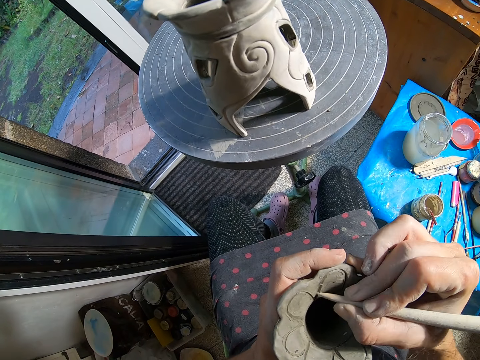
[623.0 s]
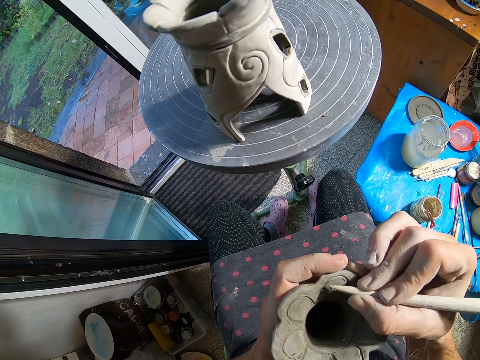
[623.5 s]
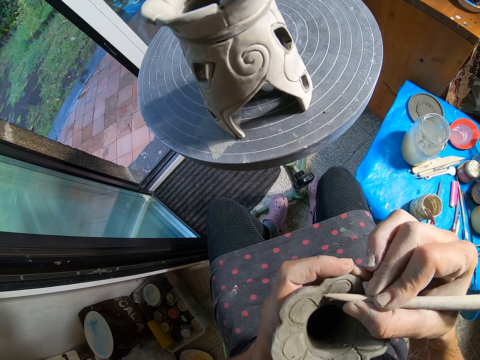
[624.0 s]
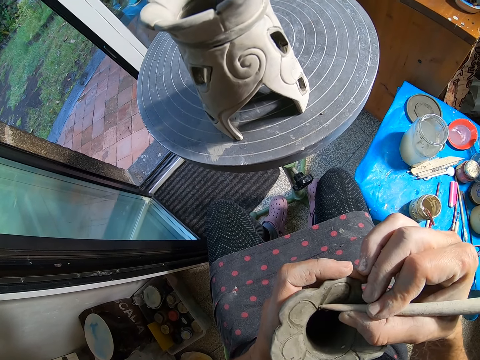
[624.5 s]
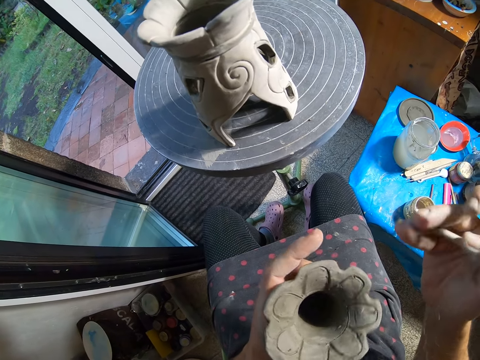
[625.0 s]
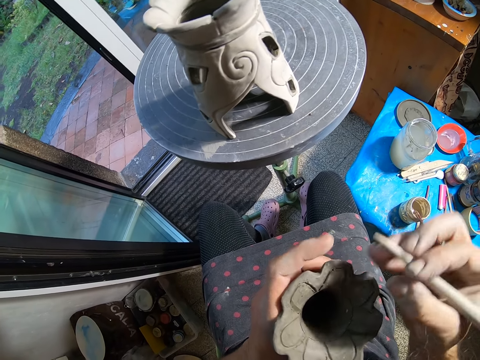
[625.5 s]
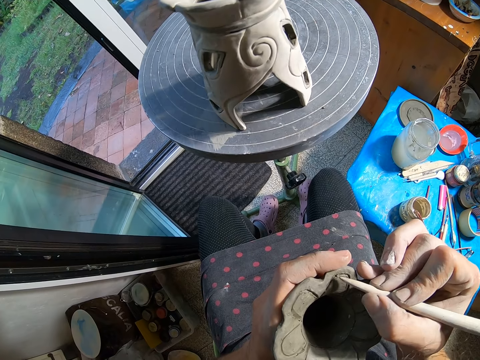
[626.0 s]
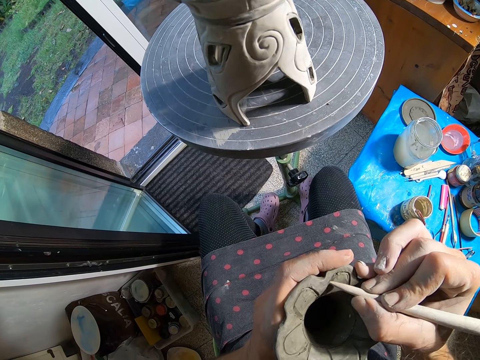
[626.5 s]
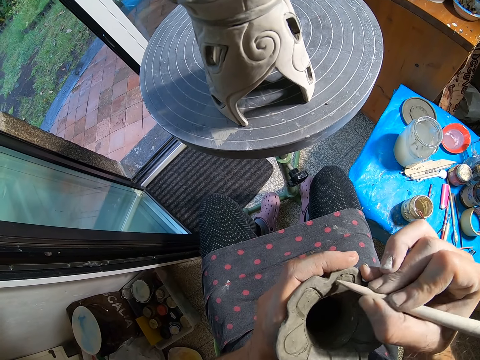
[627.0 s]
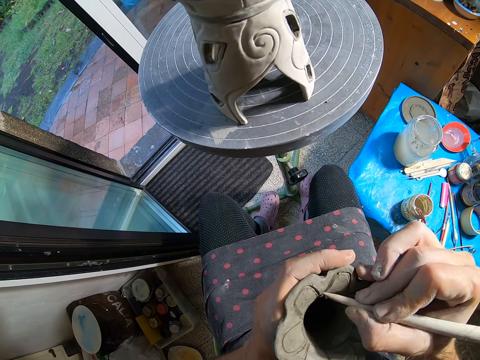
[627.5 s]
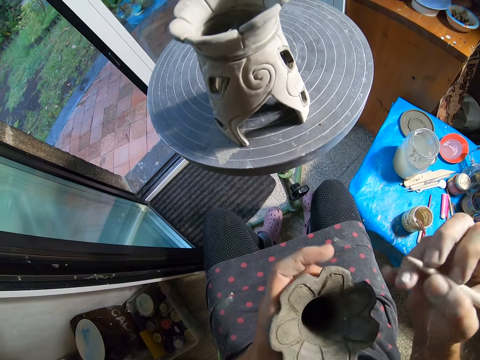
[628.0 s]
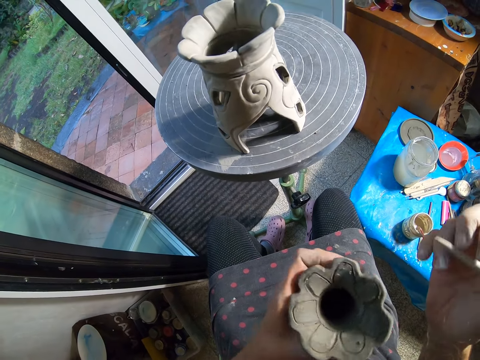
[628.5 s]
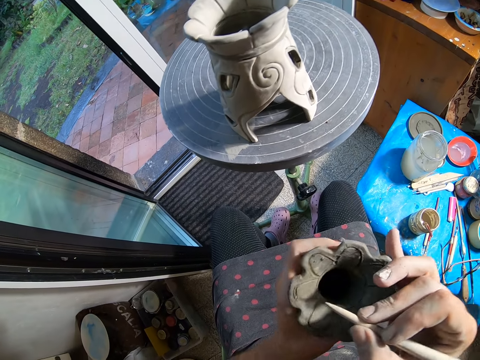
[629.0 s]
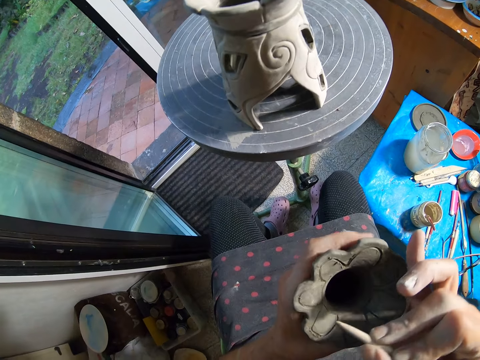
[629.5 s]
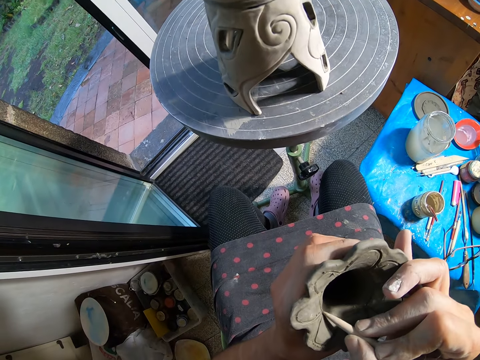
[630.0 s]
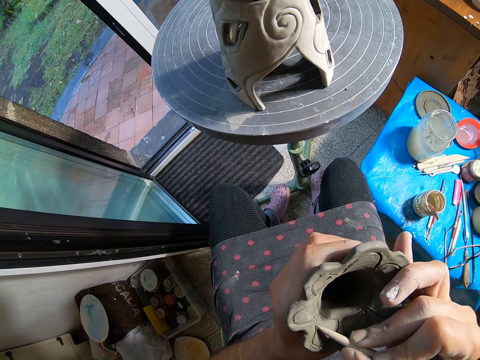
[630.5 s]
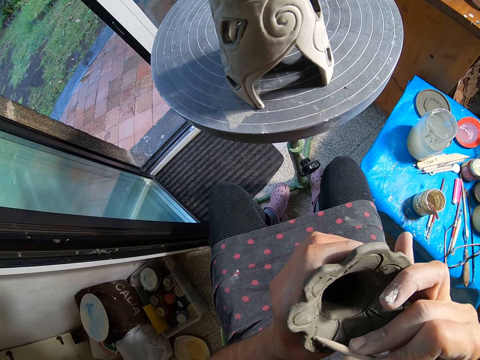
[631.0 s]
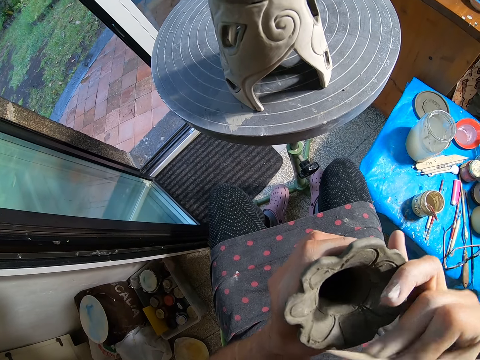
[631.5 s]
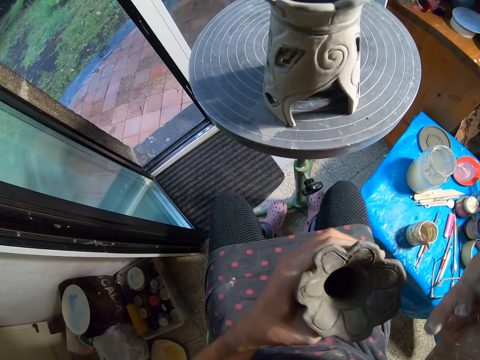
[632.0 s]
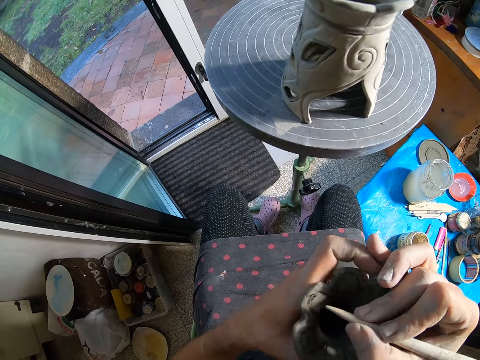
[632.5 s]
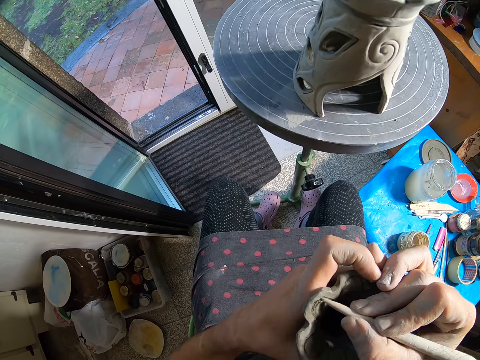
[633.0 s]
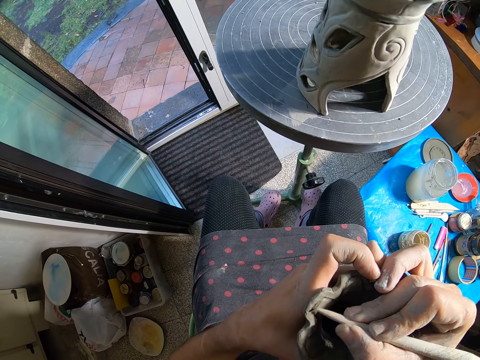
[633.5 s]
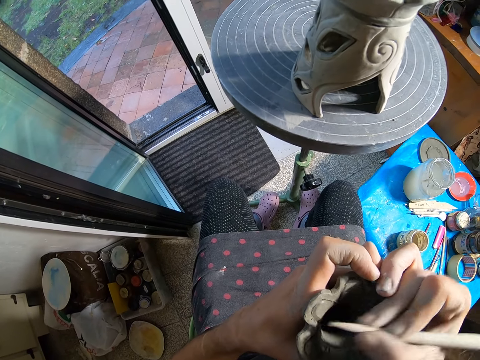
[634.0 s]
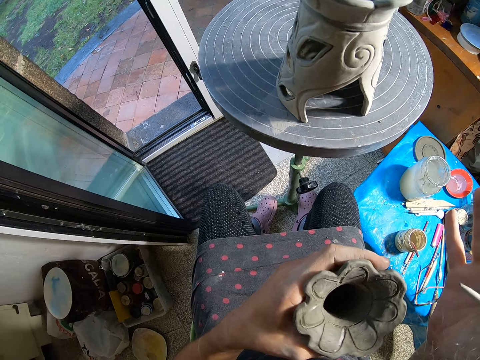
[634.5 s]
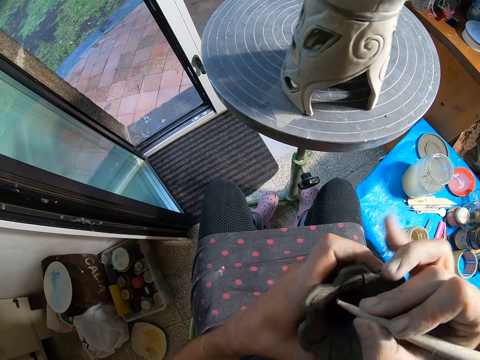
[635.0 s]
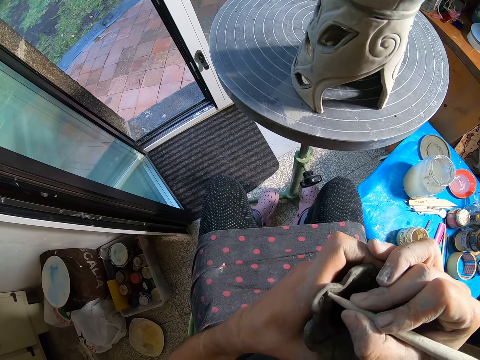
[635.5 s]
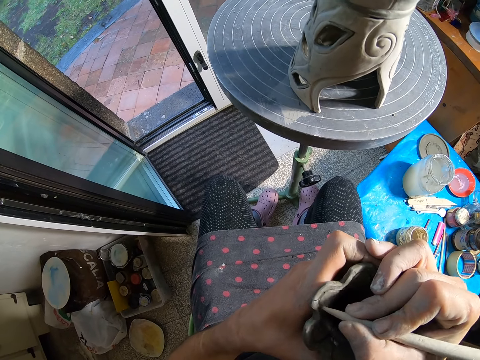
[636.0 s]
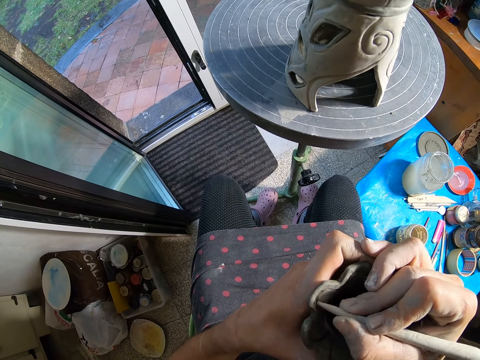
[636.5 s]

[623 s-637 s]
The camera wearer cleans the stick in his right hand. He carves marks on the clay vase with the stick in his right hand. He adjusts the clay vase in his left hand and cleans the stick in his right hand. He carves marks on the clay vase with the stick in his right hand. He cleans the stick in his right hand and adjusts the clay vase in his left hand. He rotates the clay mold. He carves marks on the clay vase with the stick in his right hand. He cleans the stick in his right hand and adjusts the clay vase in his left hand. He carves marks on the clay vase with the stick in his right hand.

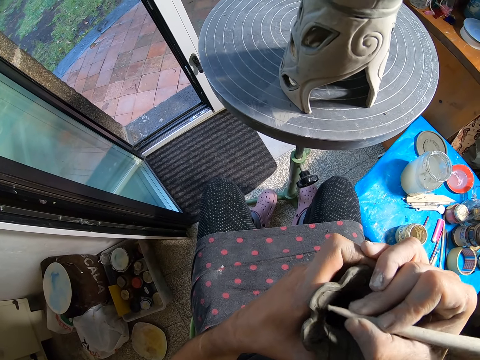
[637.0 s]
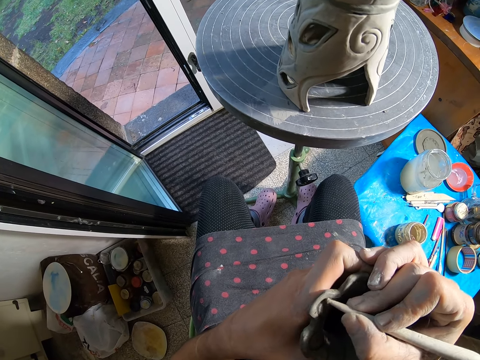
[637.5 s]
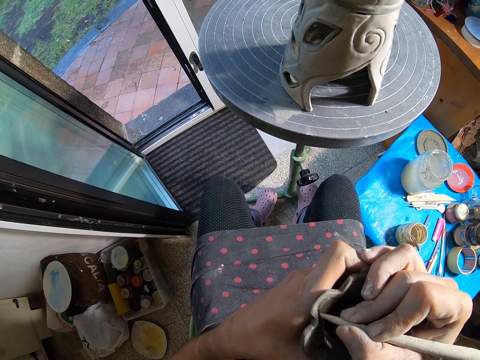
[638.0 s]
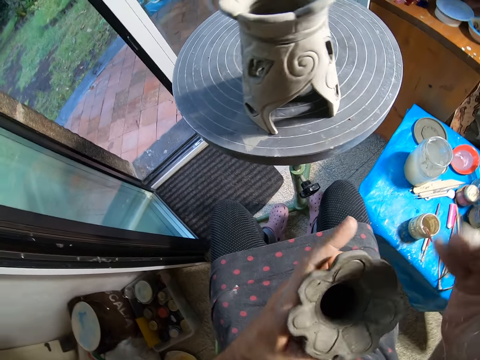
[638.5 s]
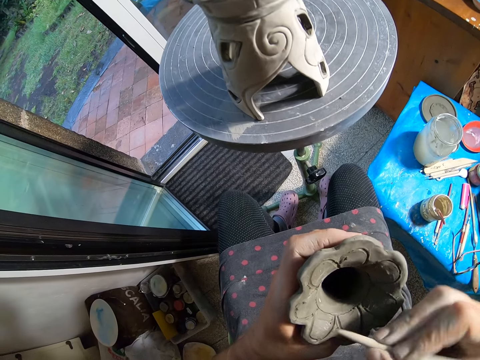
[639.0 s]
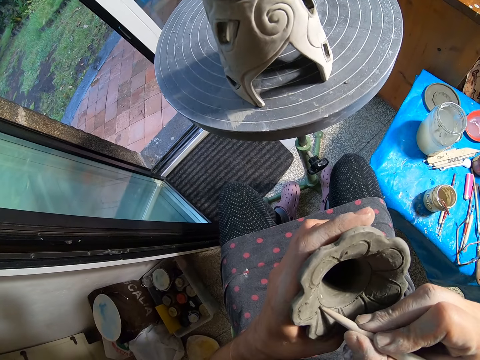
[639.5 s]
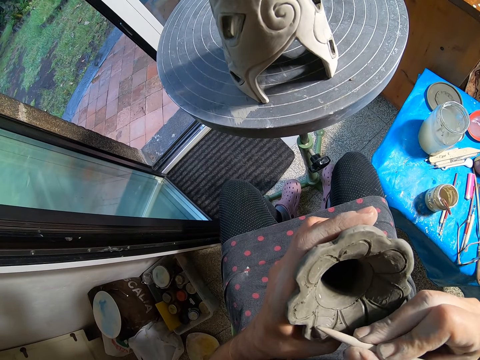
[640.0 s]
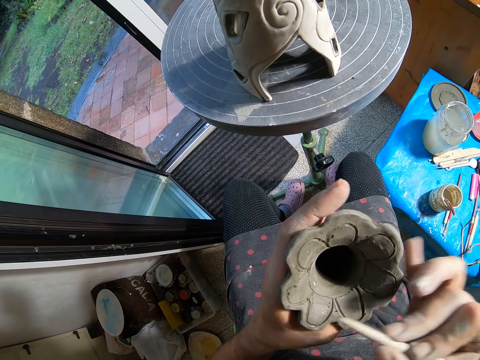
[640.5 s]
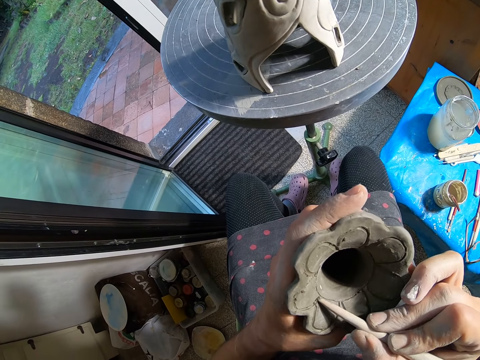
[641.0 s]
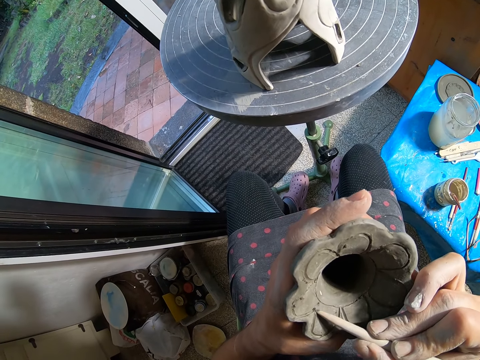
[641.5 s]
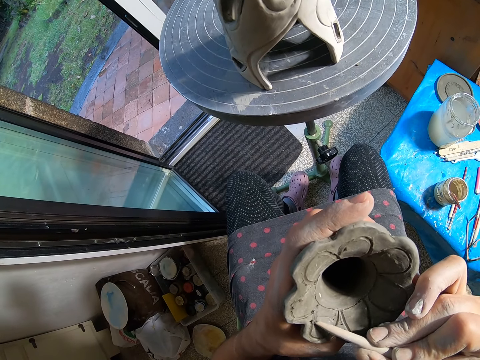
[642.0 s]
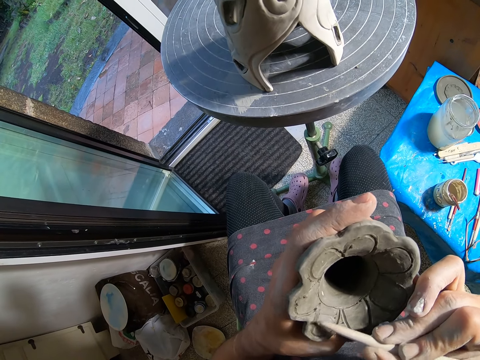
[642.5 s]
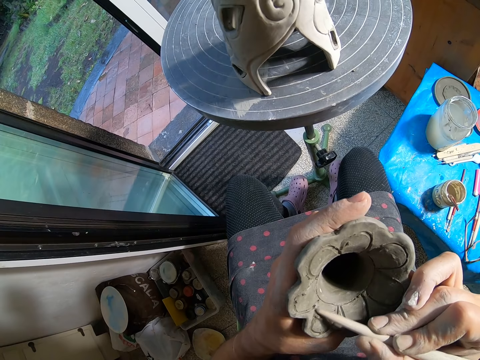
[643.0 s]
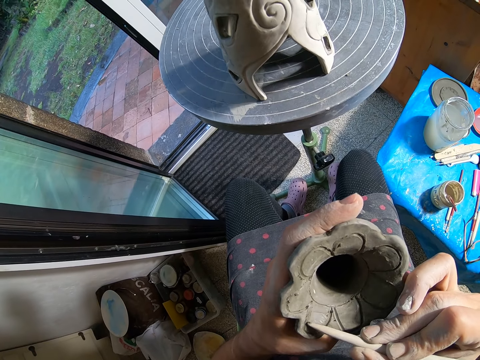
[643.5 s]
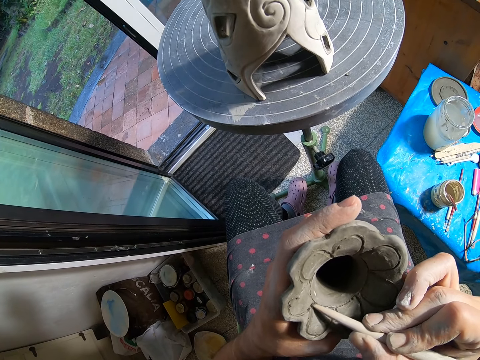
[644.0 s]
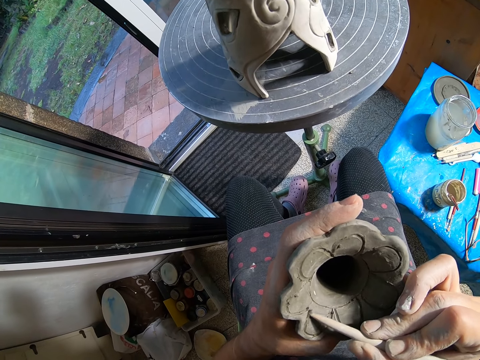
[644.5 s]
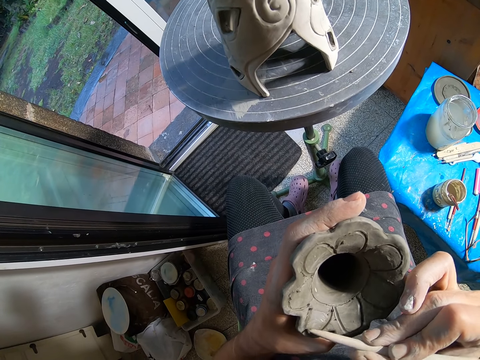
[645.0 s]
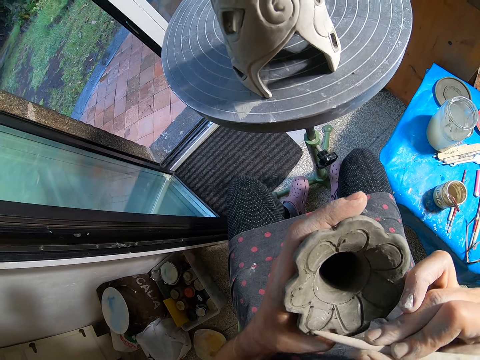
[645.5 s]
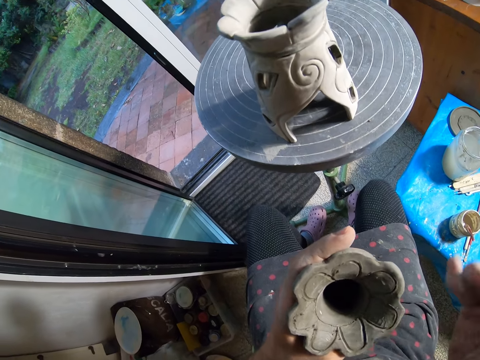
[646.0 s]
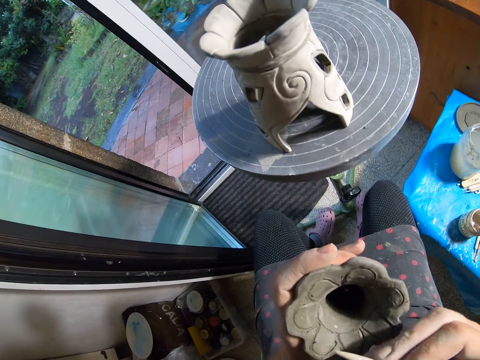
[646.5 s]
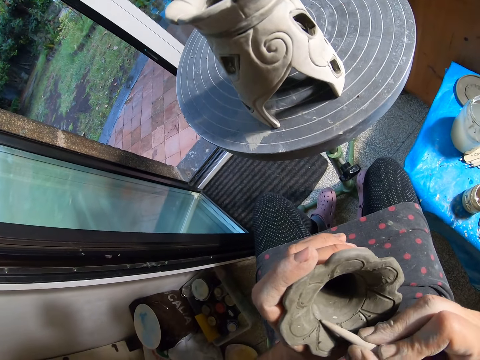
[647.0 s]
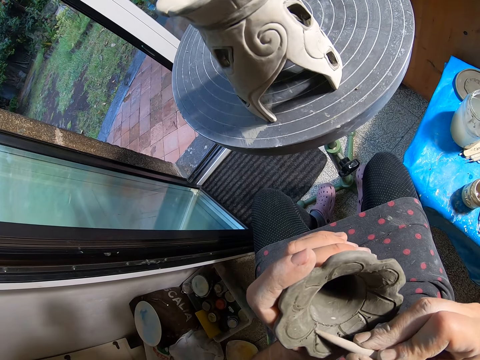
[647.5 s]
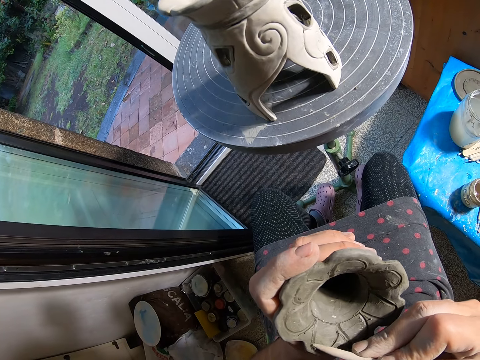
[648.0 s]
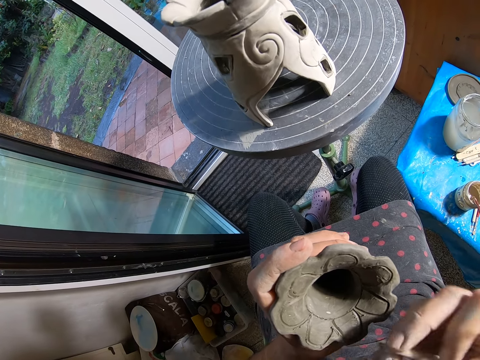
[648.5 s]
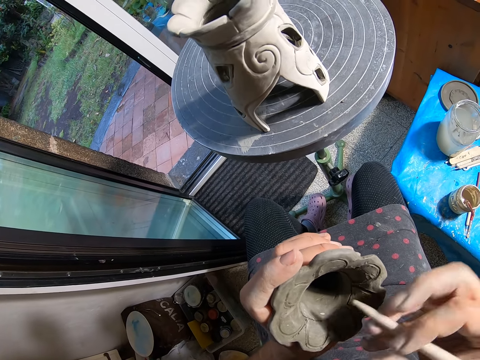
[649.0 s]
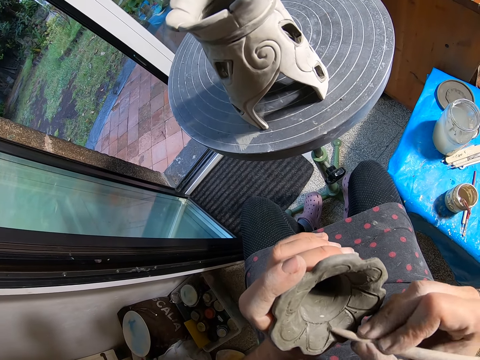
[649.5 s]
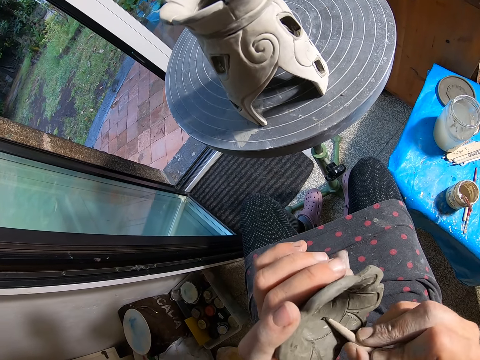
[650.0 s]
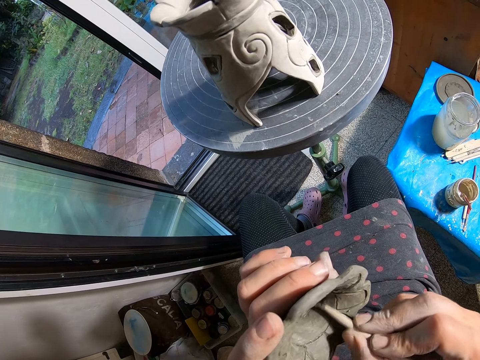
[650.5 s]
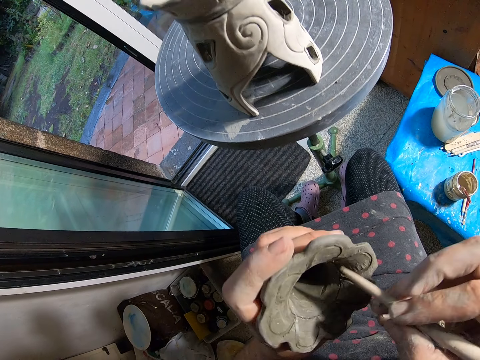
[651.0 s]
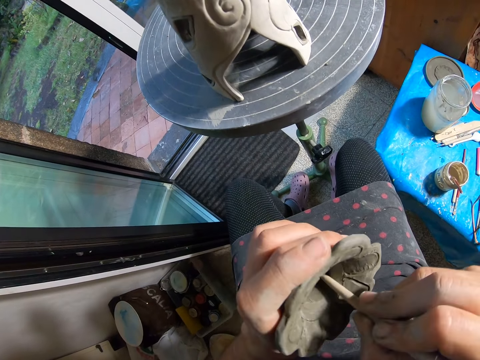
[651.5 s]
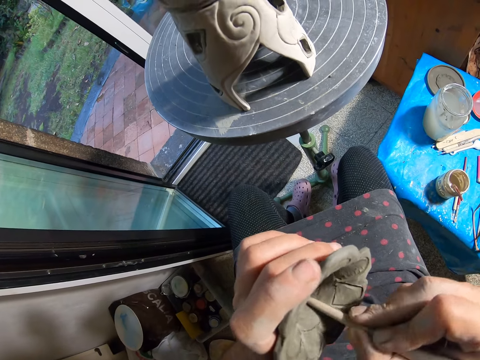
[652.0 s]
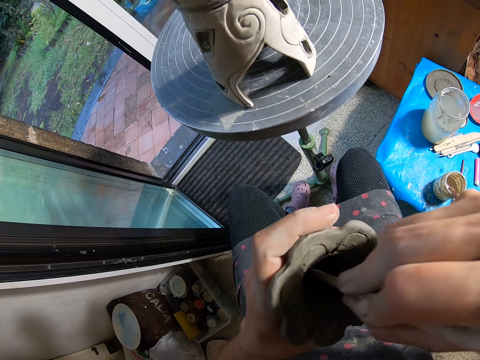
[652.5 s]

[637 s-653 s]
The camera wearer cleans the stick in his right hand and adjusts the clay vase in his left hand. He carves marks on the clay vase with the stick in his right hand. He adjusts the clay vase in his left hand and cleans the stick in his right hand. He carves marks on the clay vase with the stick in his right hand. He scrapes the clay vase with the stick in his right hand.
